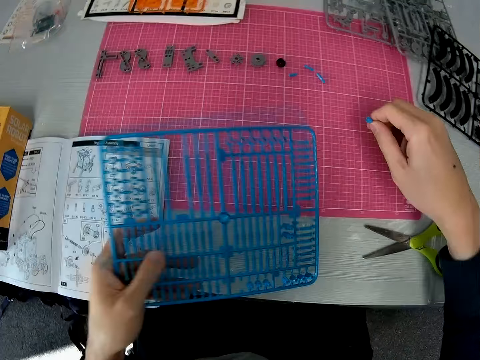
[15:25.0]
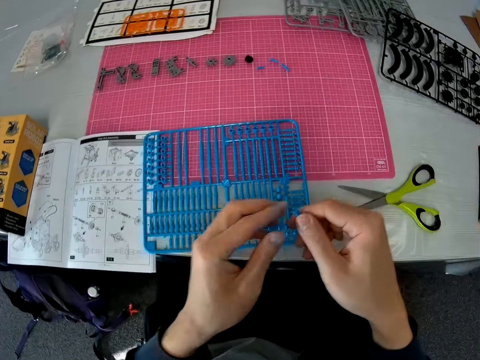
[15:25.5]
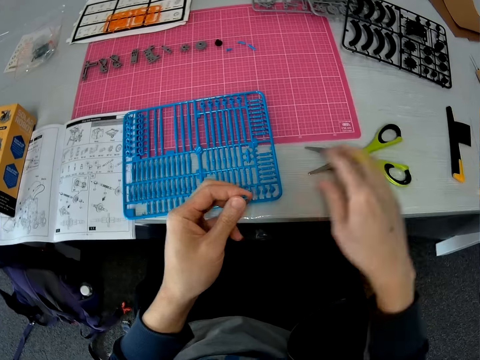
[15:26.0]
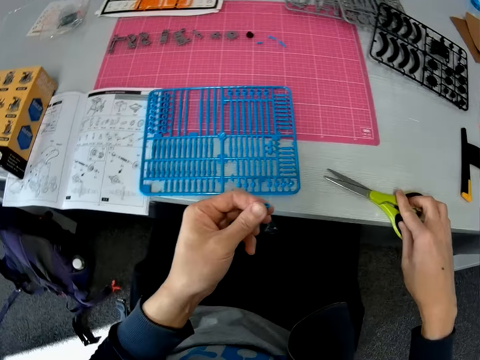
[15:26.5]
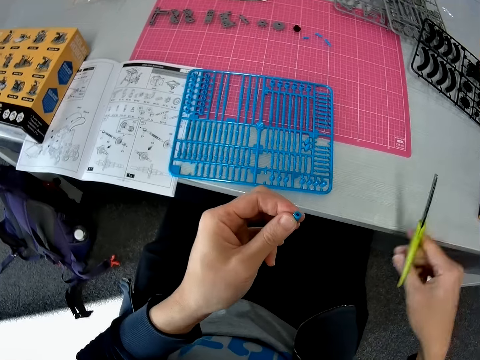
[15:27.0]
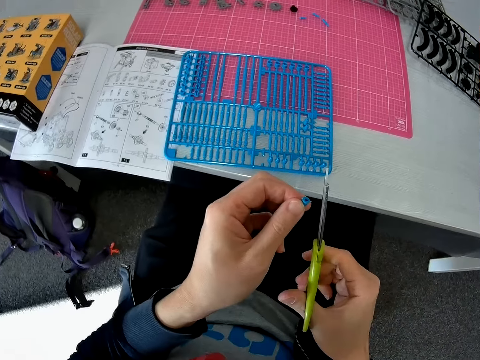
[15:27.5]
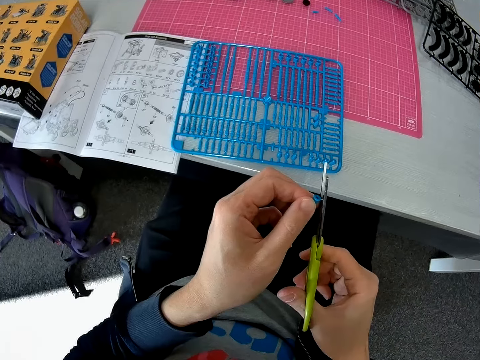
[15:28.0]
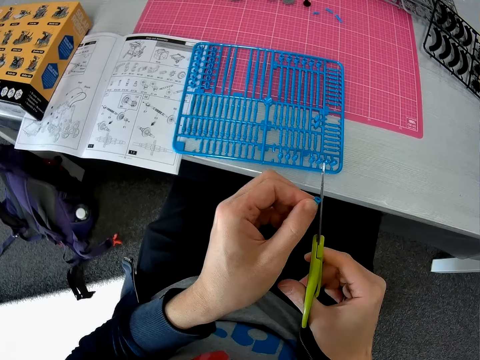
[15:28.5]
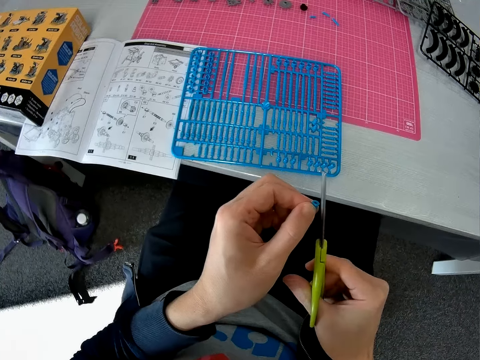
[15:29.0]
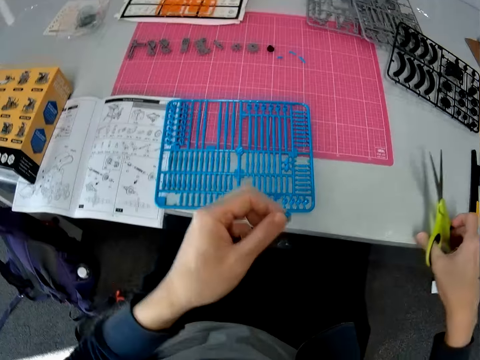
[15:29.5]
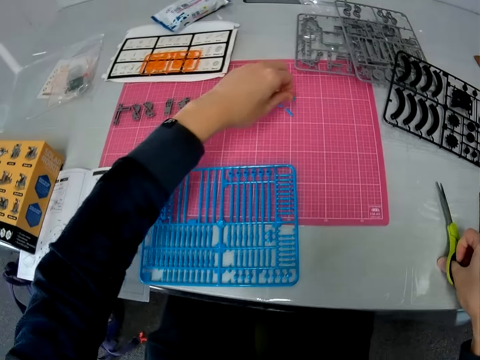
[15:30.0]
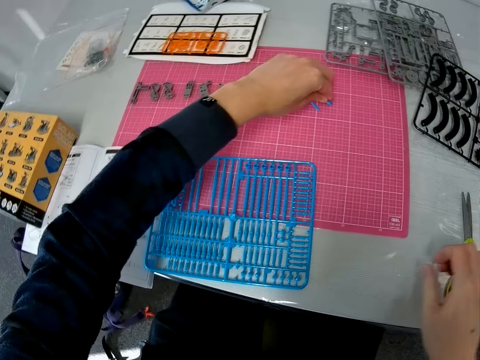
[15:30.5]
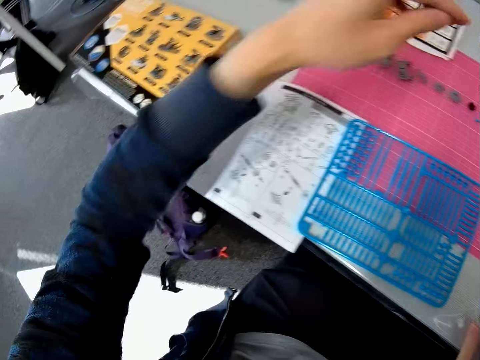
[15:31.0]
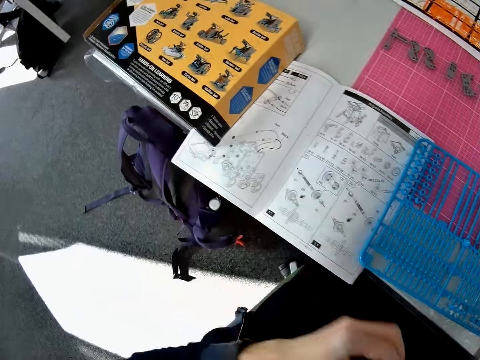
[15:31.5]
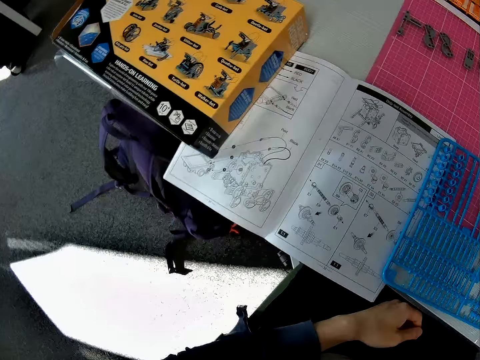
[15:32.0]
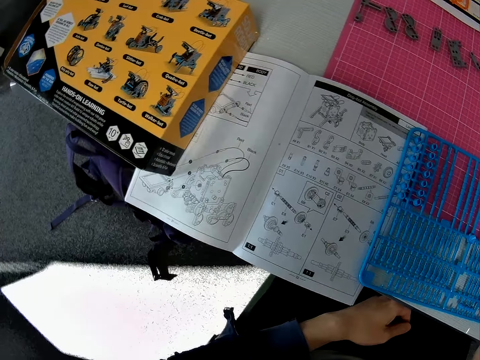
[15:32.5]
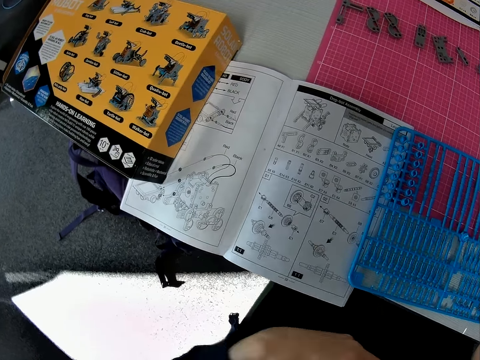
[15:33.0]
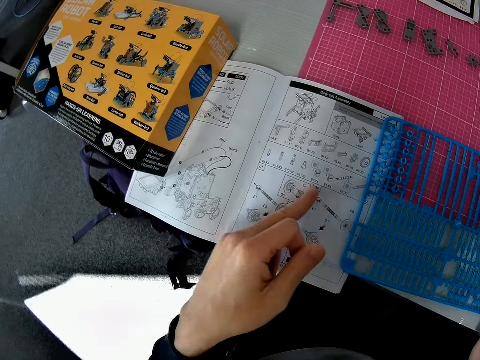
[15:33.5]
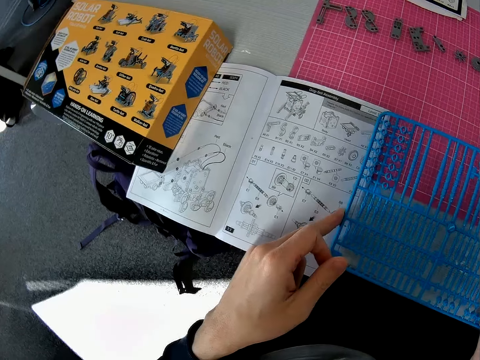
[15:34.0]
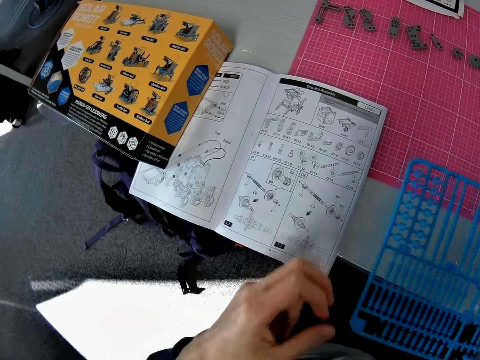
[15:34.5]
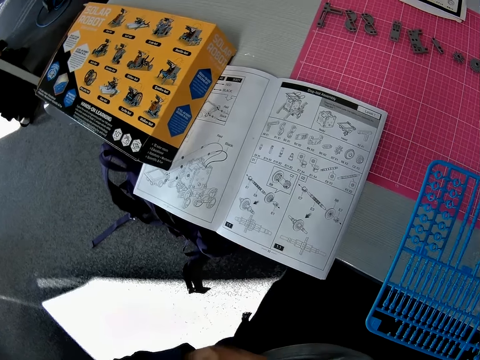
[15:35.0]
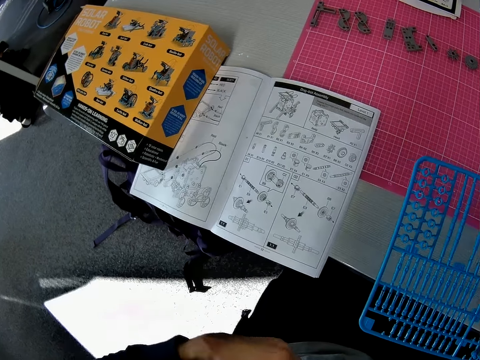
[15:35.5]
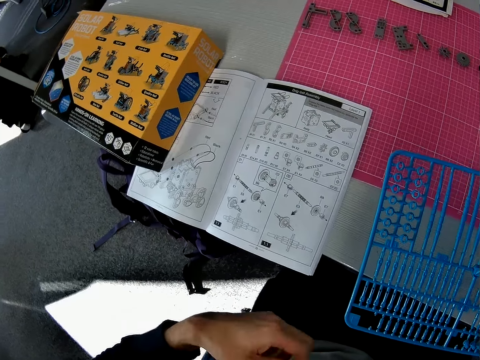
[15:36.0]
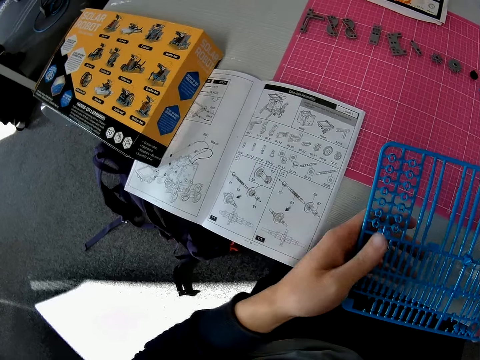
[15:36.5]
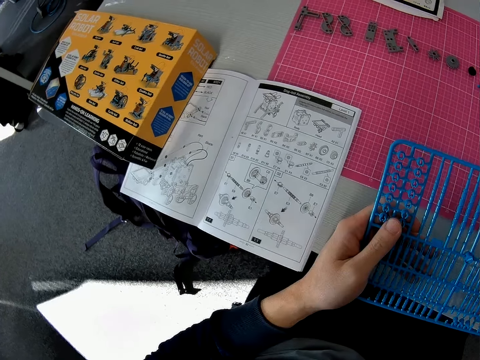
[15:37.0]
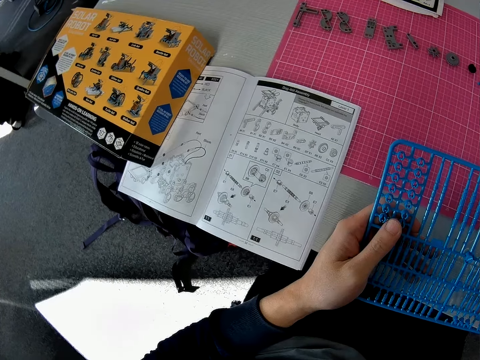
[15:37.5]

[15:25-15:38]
The camera wearer drops the component or plastic craft piece on the cutting sheet with his right hand. He picks the plastic craft piece. He drops the plastic grid on the cutting sheet with his left hand. He transfers the component to his left hand. He picks up the scissors from the table with his right hand. He cuts the component in his left hand with the scissors. He drops the scissors on the table with his right hand. He drops the component on the cutting sheet with his left hand. He touches the book on the table with his left hand. He moves the plastic grid with both hands. He lifts the plastic craft puzzle. He scratches his stomach with his left hand.

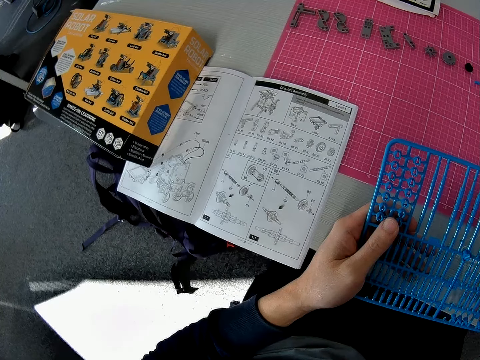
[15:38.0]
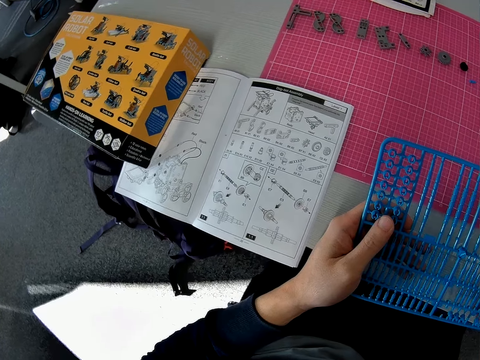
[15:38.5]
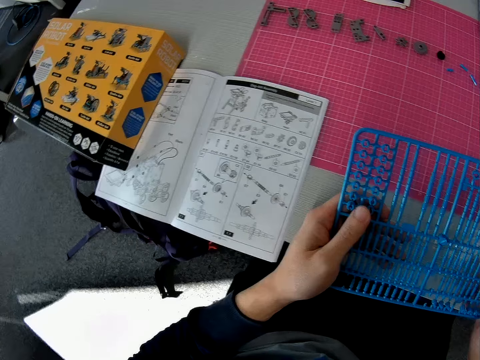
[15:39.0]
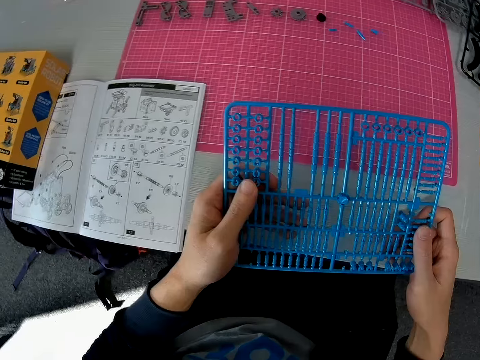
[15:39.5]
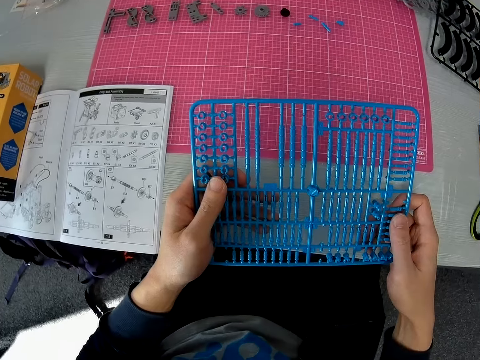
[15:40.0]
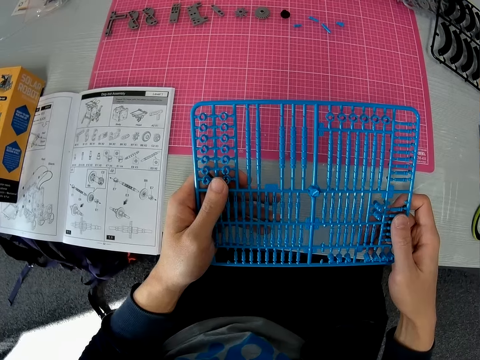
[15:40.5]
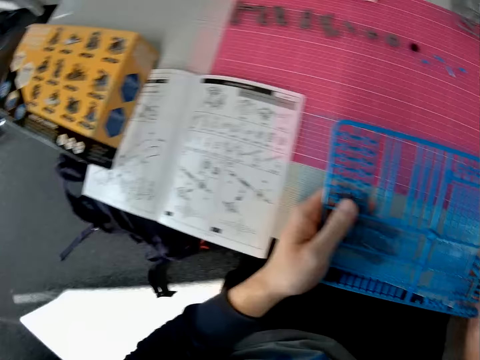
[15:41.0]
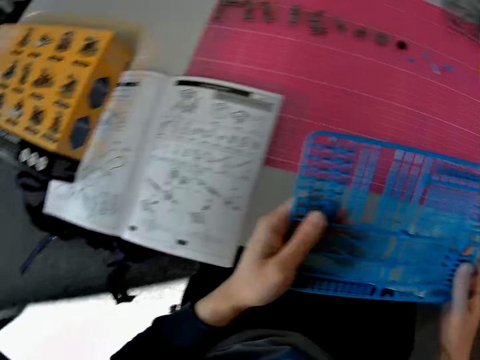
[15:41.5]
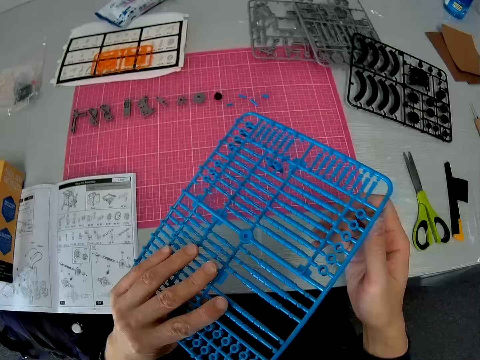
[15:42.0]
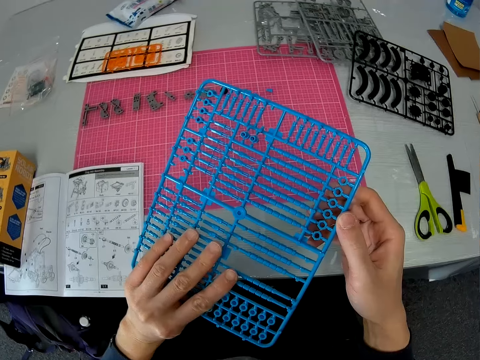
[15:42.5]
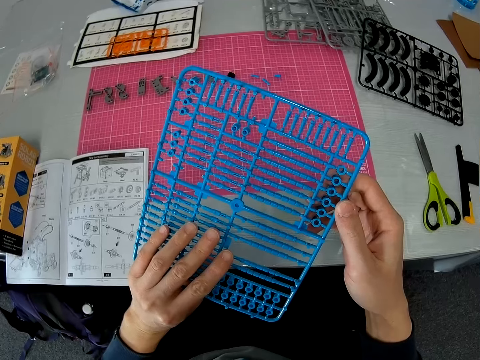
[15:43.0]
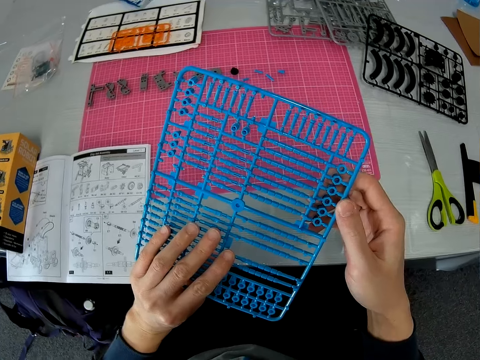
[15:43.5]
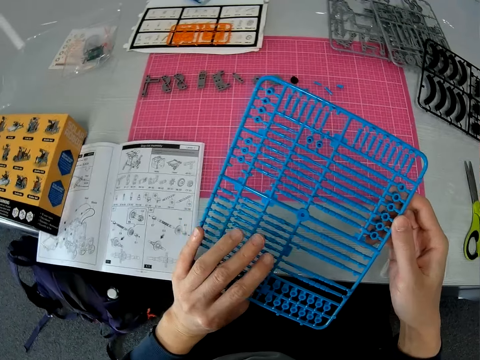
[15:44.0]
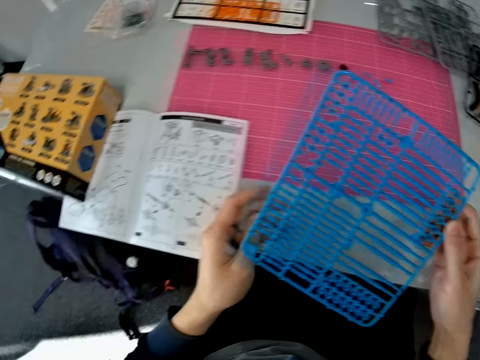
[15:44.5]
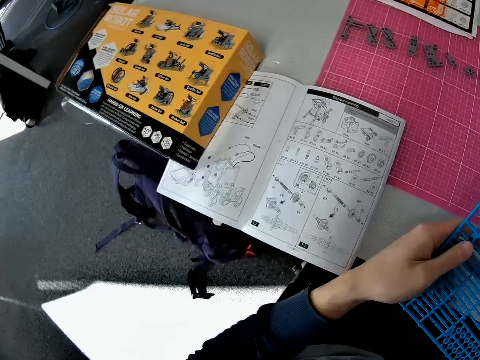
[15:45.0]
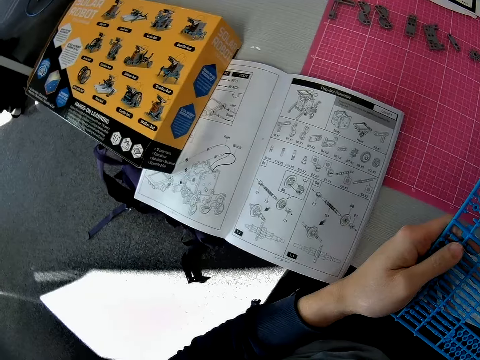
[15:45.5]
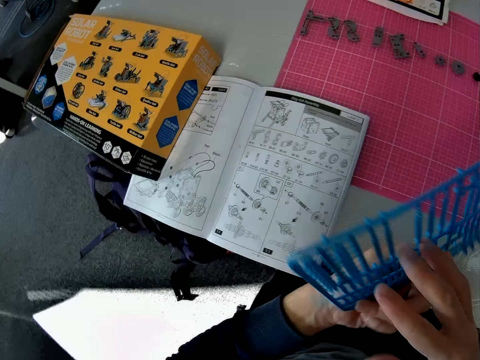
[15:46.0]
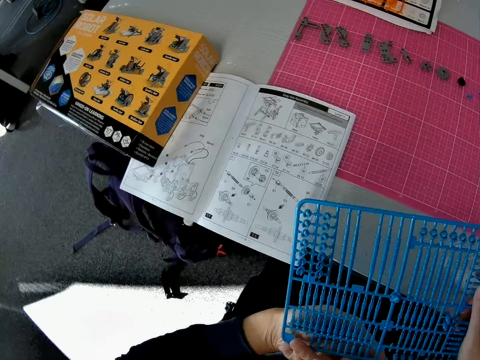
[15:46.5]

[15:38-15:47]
The camera wearer holds the plastic grid with both hands. They turn over the plastic grid with both hands. They examine the plastic craft piece.

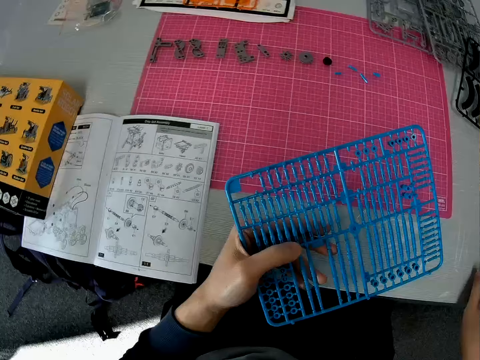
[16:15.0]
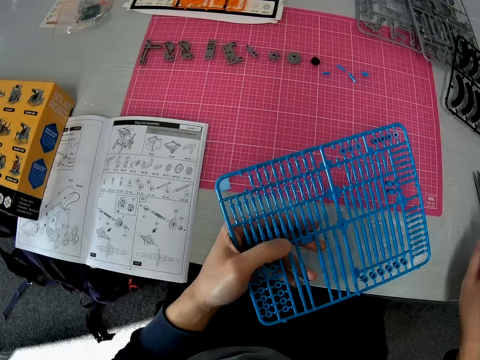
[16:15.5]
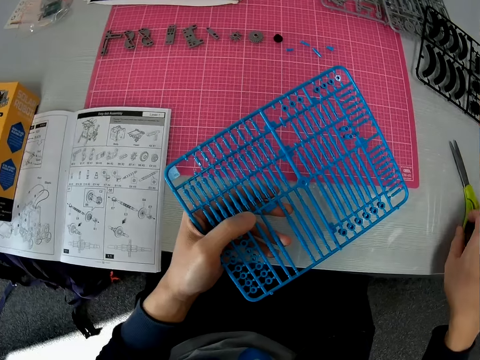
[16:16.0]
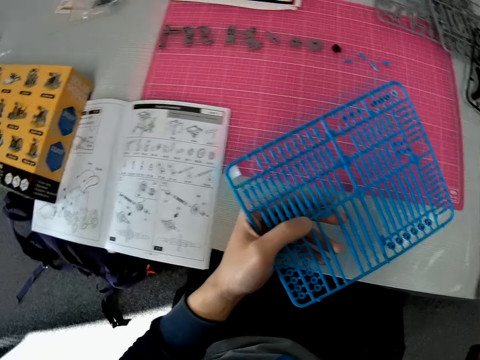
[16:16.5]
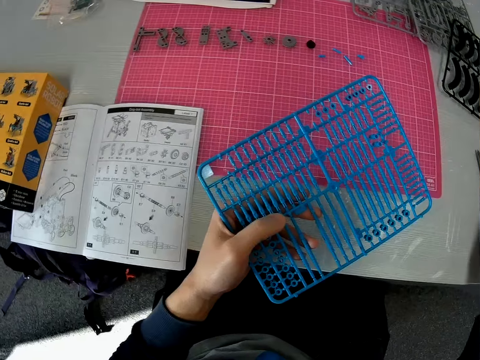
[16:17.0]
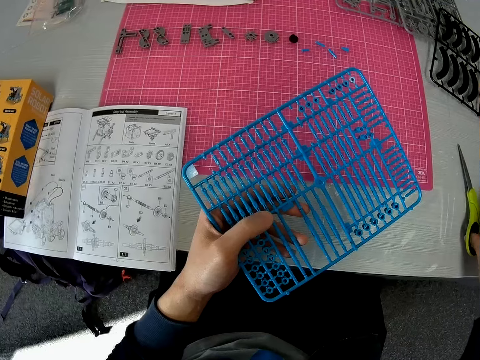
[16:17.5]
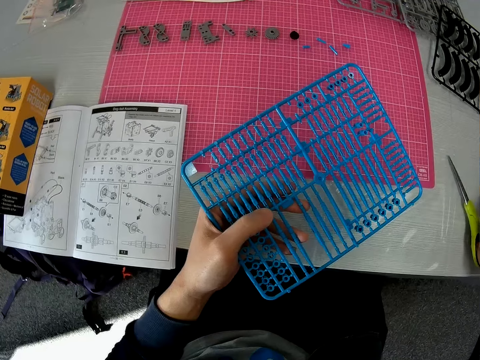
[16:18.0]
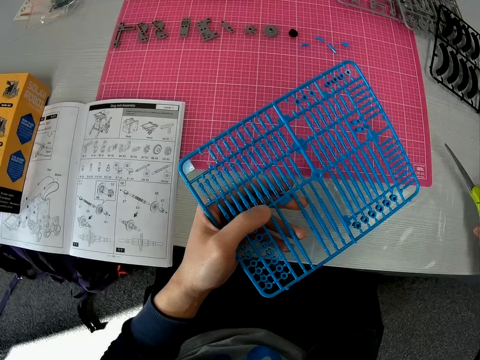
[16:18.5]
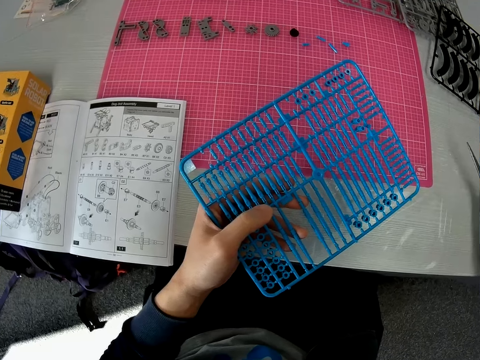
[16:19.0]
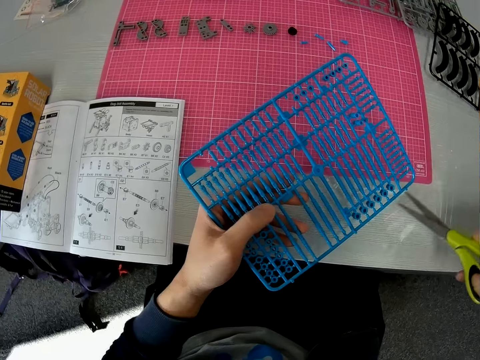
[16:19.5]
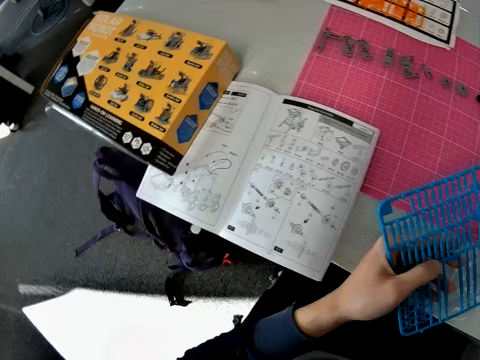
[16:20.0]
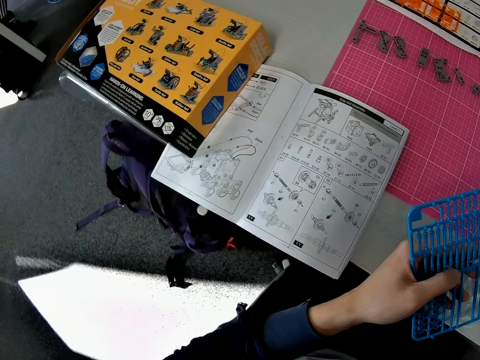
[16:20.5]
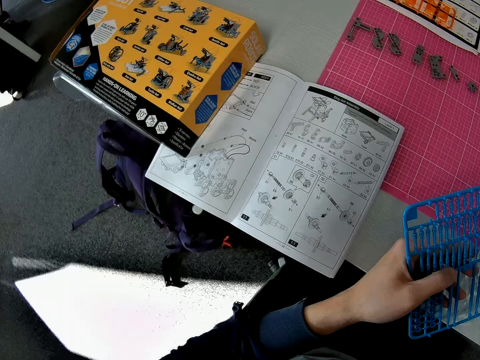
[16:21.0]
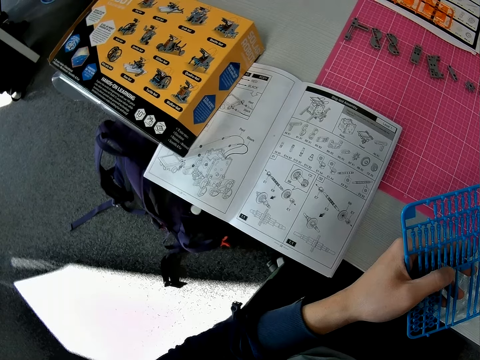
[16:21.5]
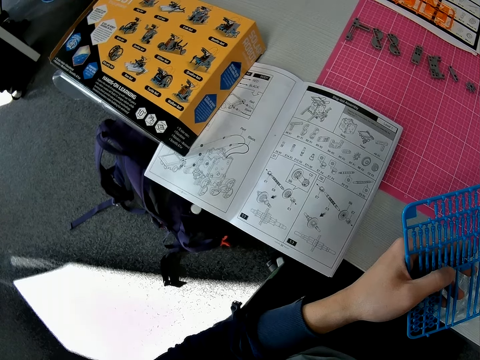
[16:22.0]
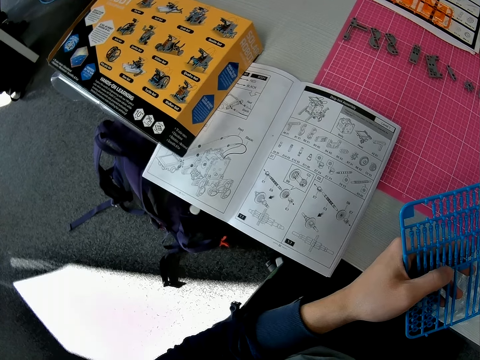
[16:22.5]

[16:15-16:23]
The camera wearer picks up the scissors from the table with his right hand. He cuts the plastic craft piece.
